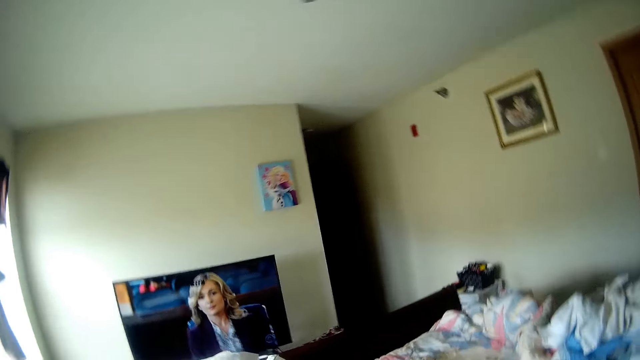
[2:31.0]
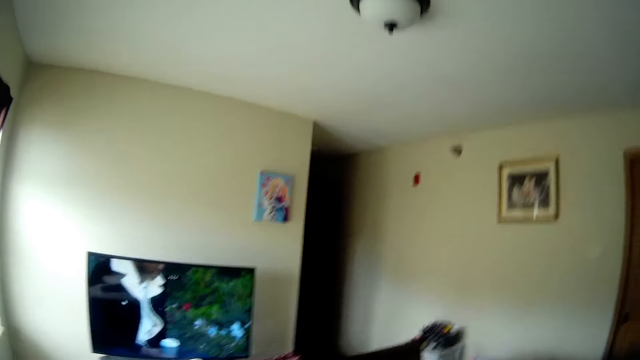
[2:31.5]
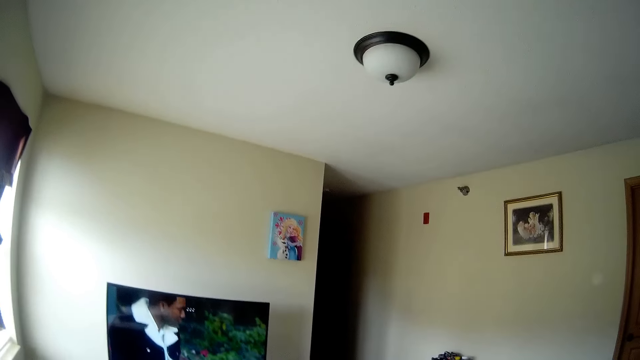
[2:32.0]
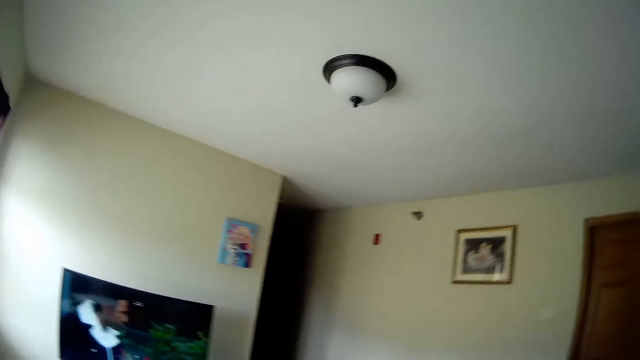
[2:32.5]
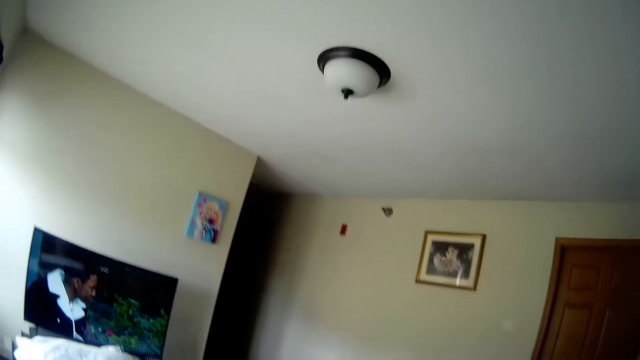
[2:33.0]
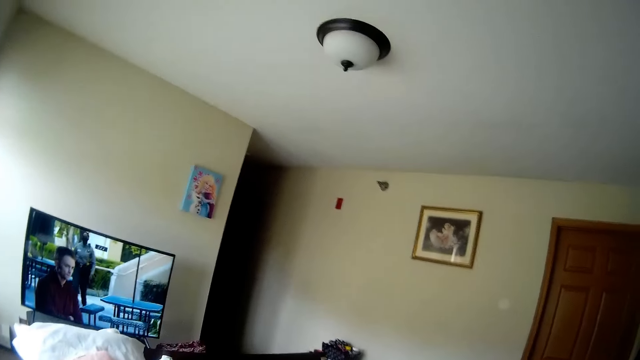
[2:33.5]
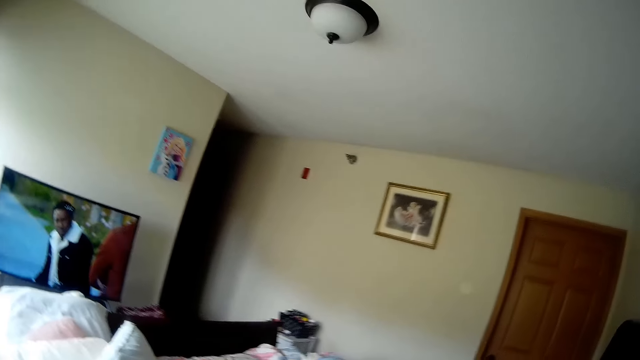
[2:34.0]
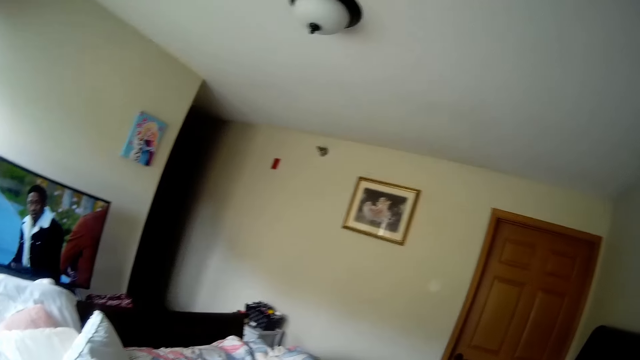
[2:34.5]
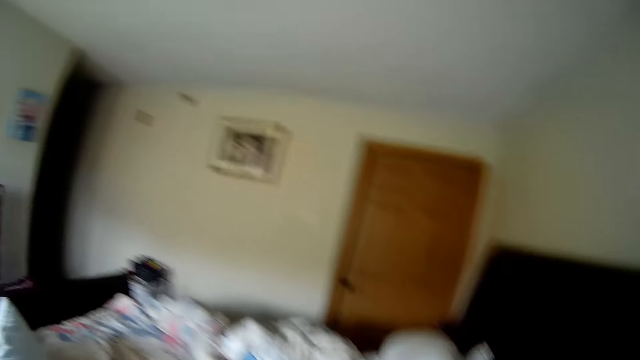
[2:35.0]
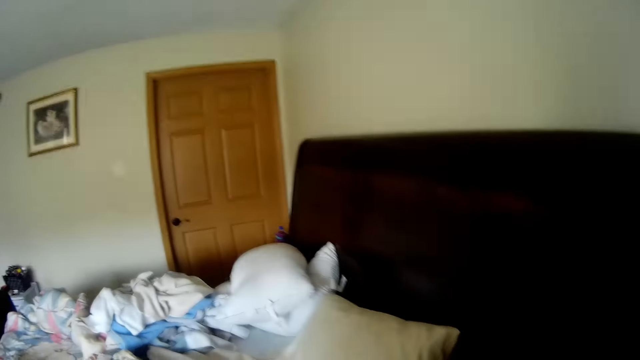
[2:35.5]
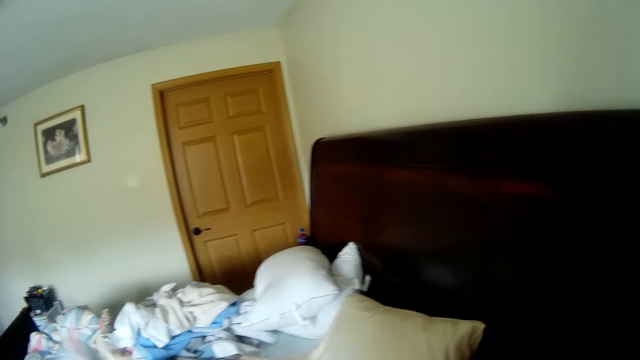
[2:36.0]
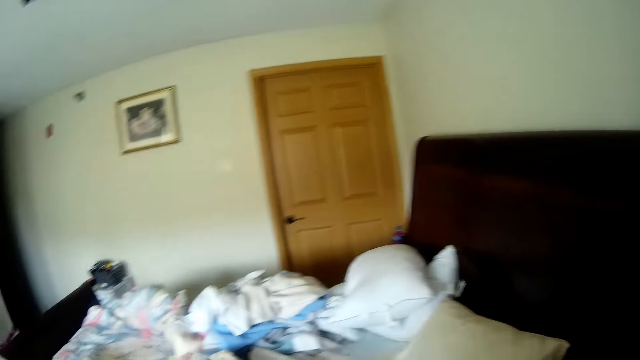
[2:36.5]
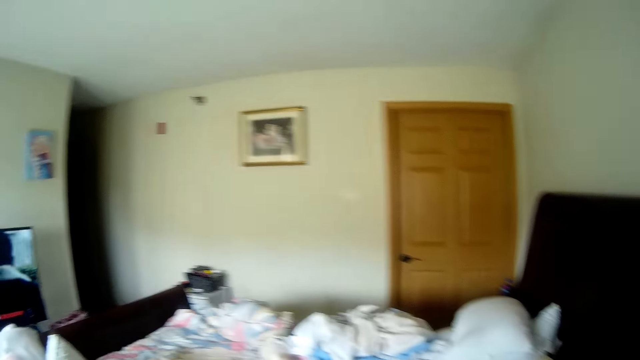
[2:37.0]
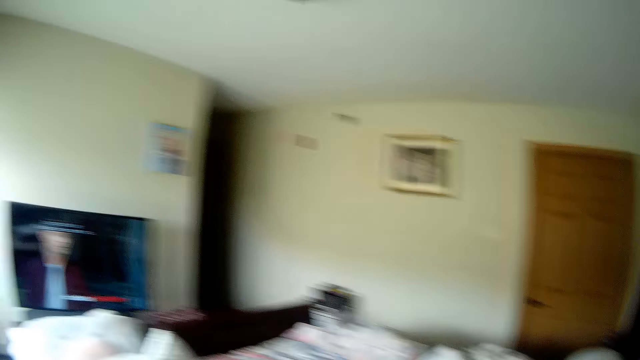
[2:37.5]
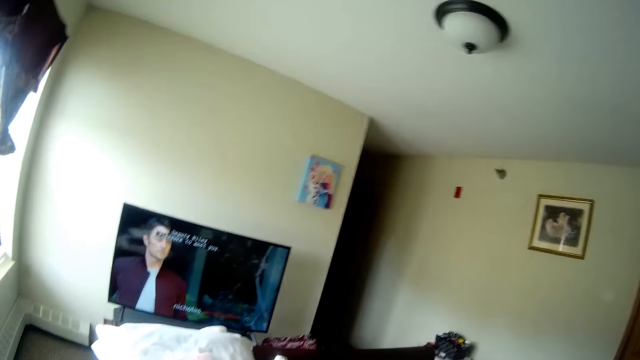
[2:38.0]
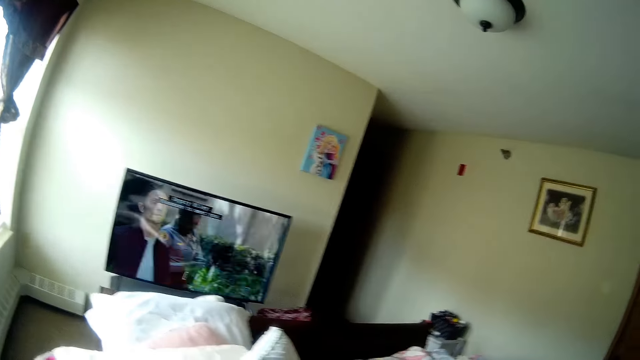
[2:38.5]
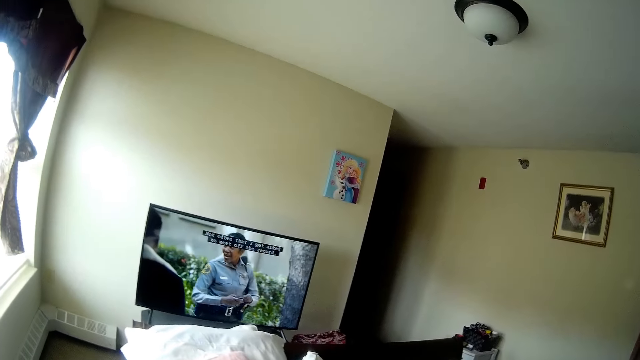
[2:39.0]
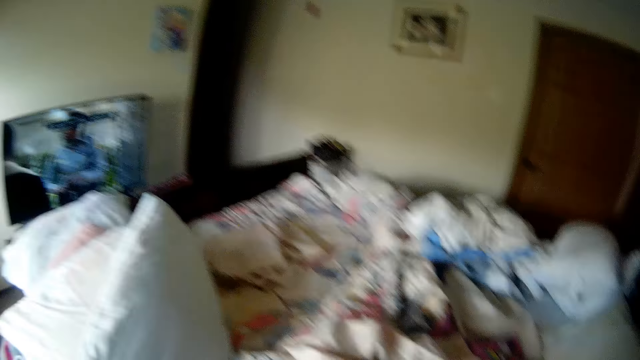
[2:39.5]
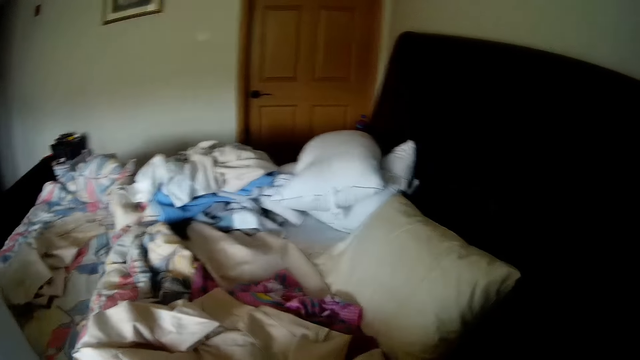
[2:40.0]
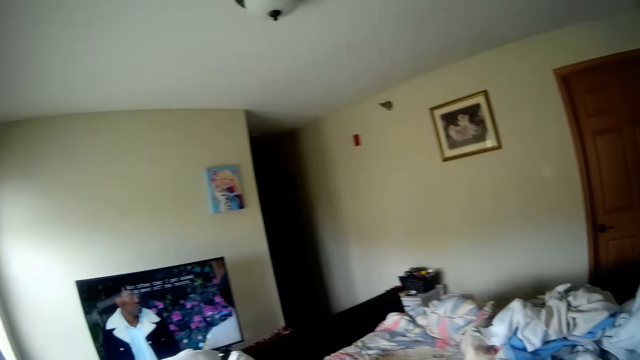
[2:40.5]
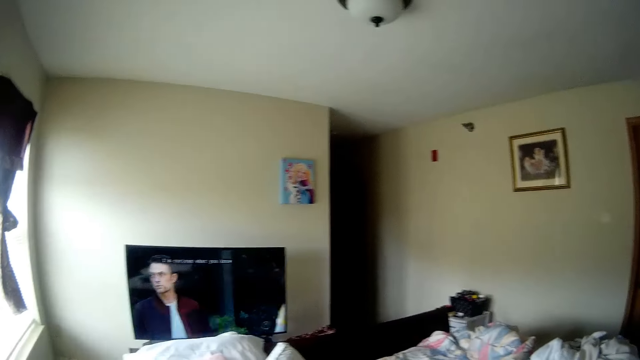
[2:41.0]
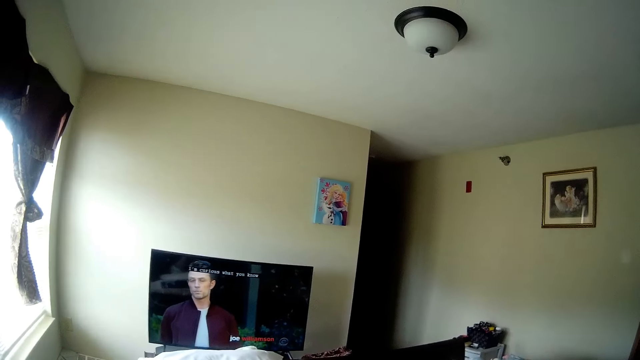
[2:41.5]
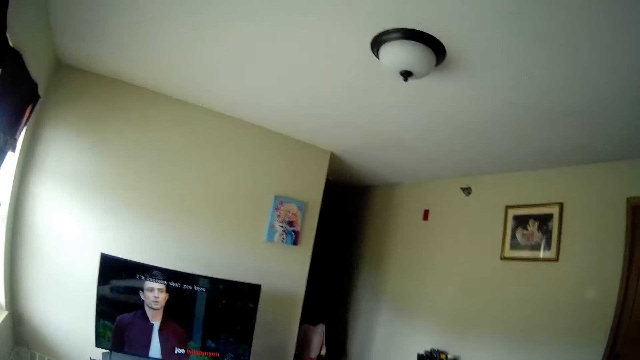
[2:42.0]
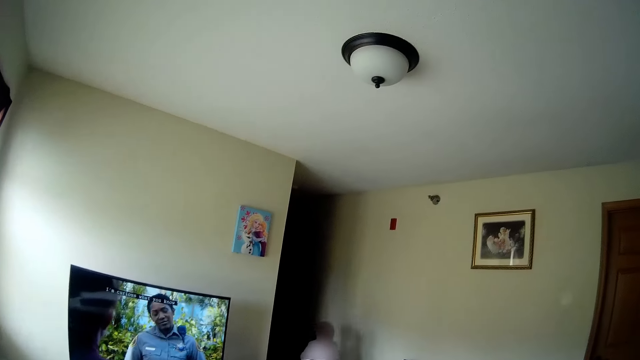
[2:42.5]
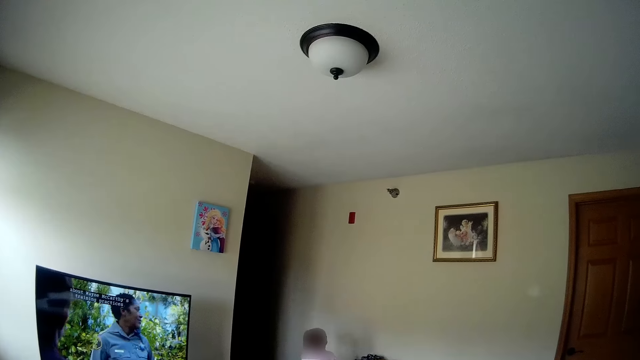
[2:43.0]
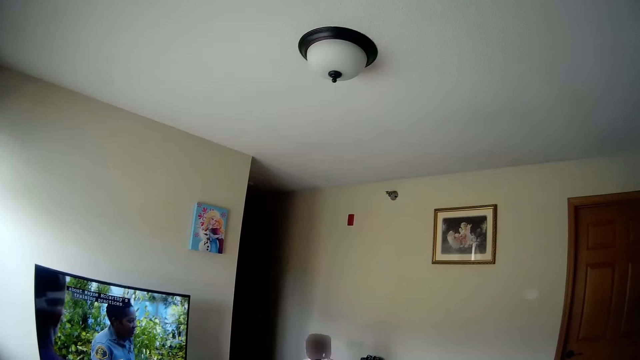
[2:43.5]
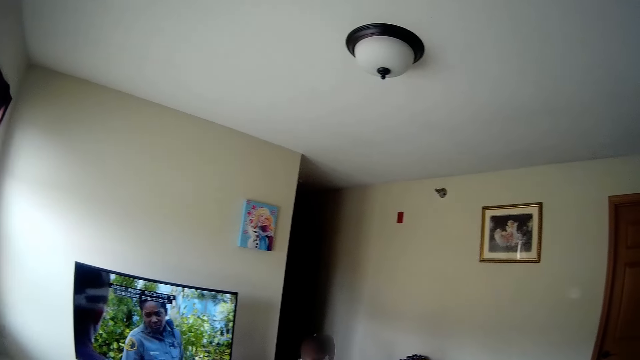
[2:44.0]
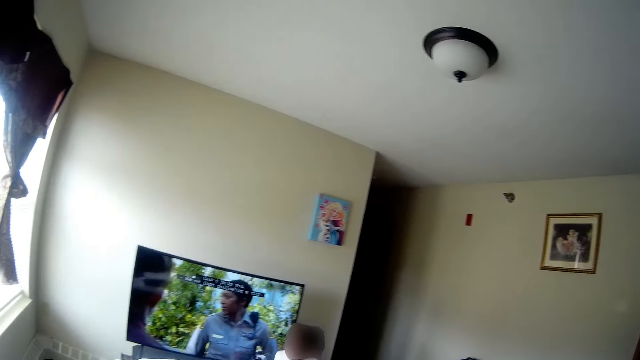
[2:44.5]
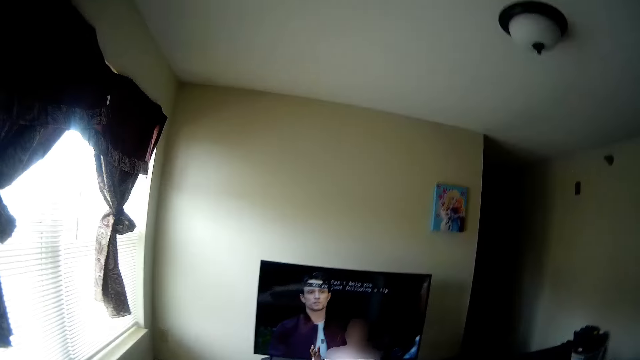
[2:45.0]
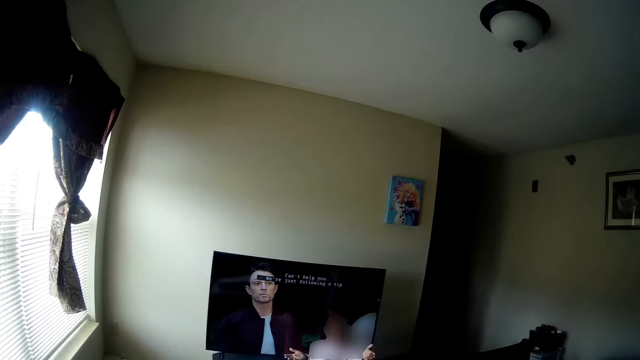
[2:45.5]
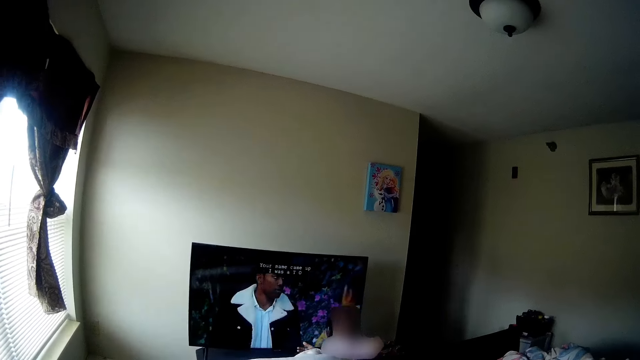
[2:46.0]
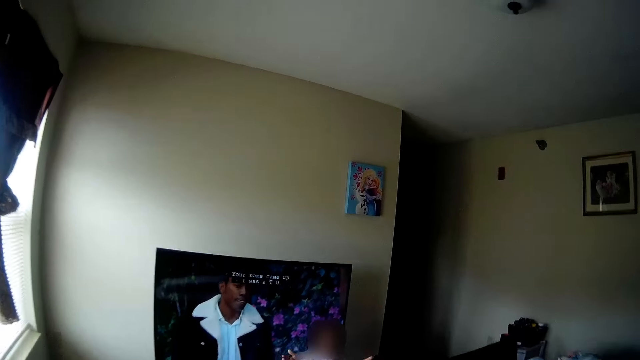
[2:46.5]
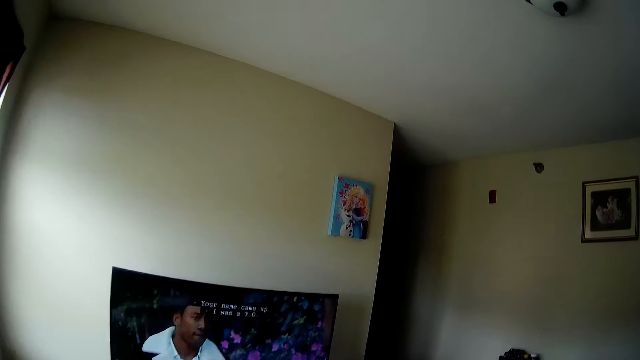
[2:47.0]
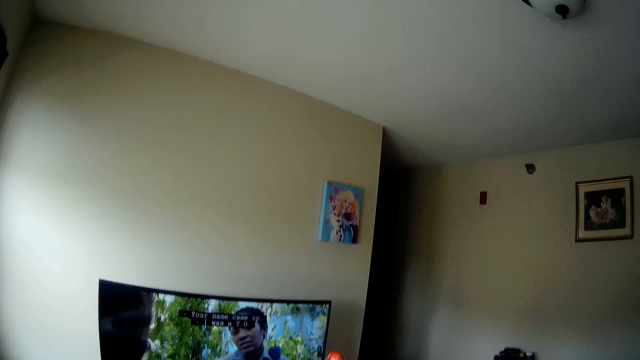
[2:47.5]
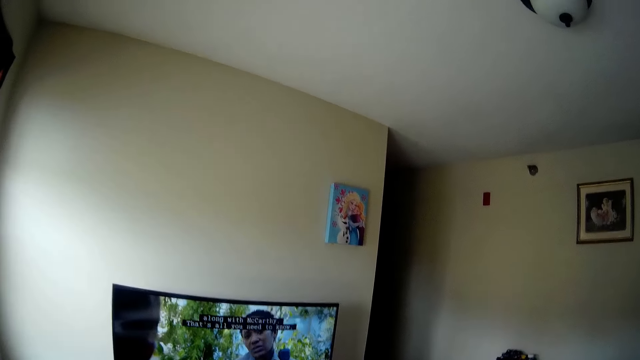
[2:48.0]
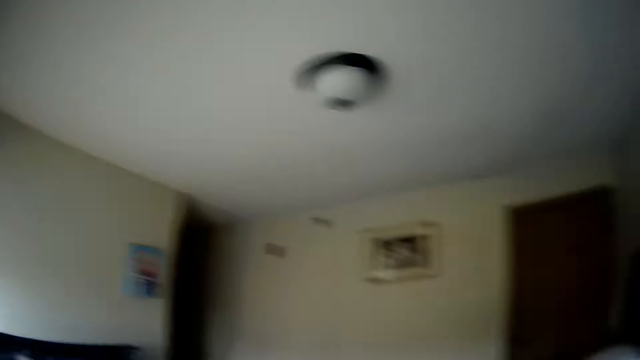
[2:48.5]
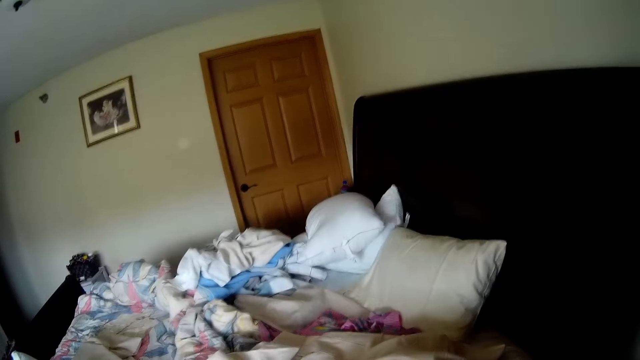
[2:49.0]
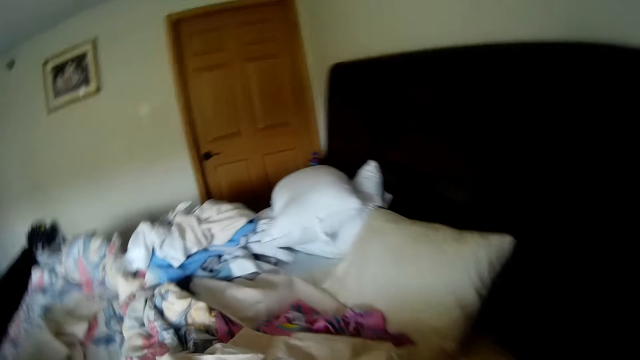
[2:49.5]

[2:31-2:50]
The camera wearer talks to a girl. The girl walks into the room. The camera wearer interacts with the girl. The girl holds out her hands. The camera wearer throws a ball to the girl.

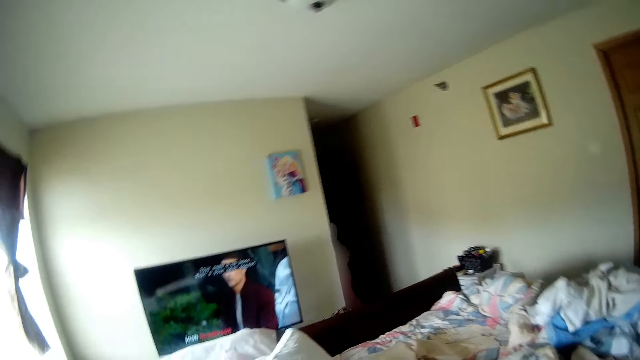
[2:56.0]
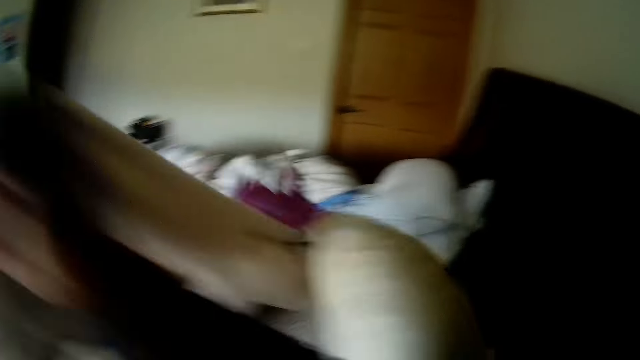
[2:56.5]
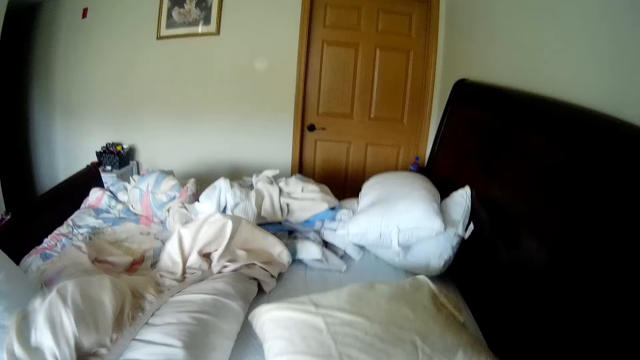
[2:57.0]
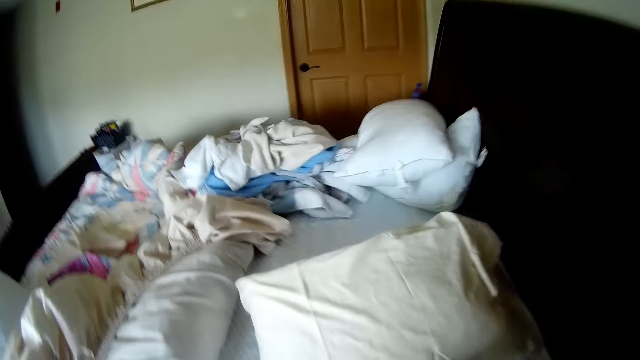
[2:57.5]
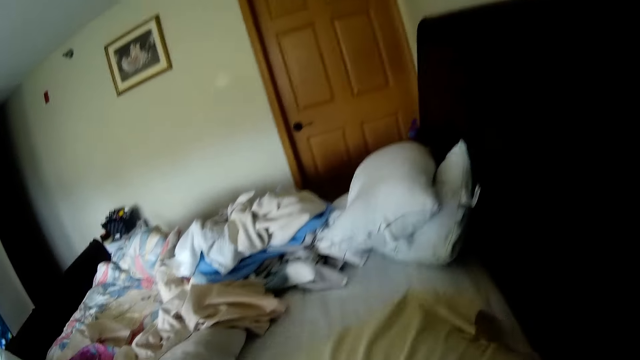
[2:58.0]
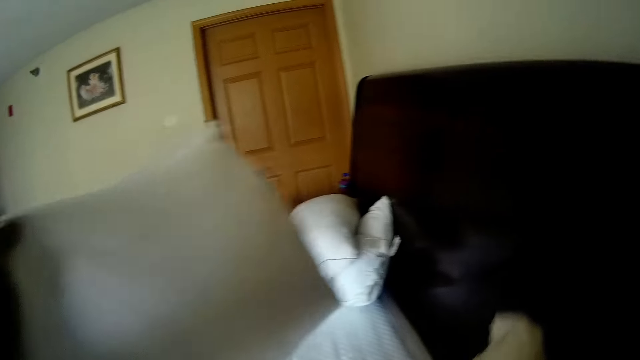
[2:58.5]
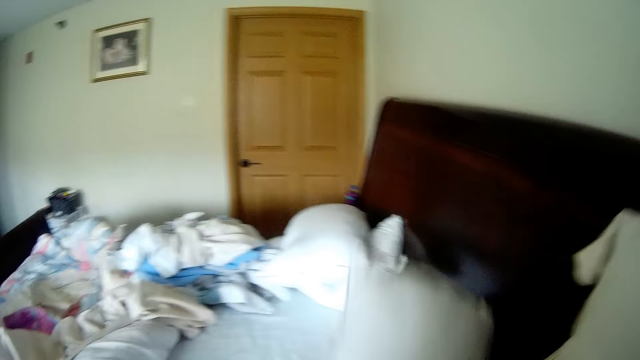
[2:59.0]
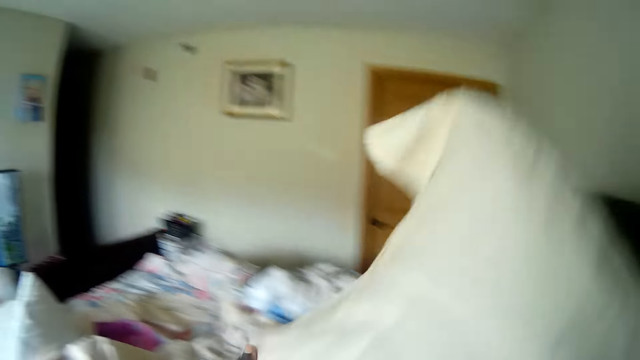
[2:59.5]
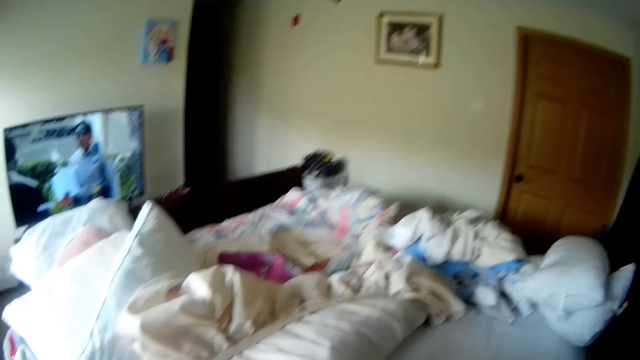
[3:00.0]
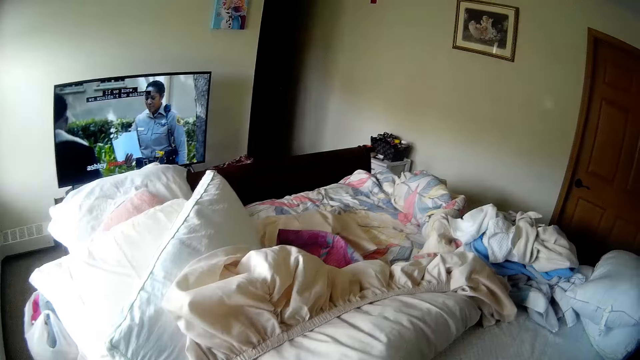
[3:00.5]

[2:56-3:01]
The camera wearer removes part of the bedsheet from the bed with her left hand. She picks a pillow from the bed with her right hand. She drops the pillow on the bed with her left hand.
